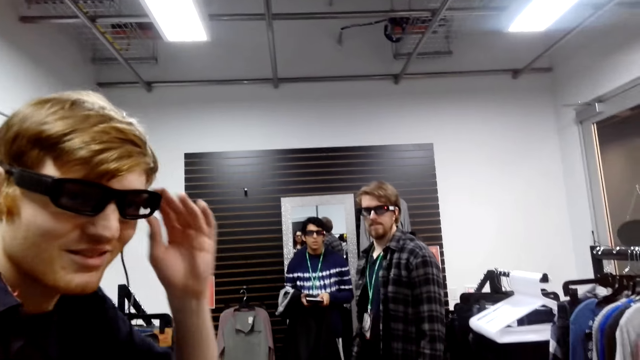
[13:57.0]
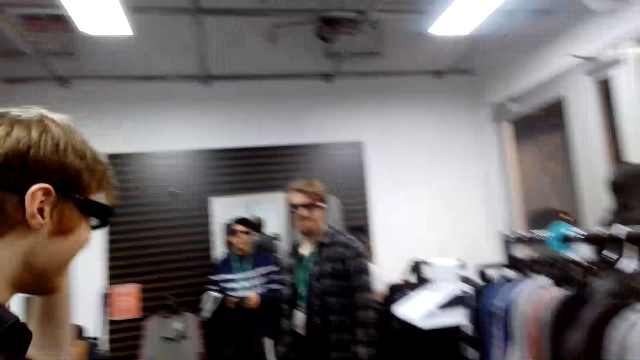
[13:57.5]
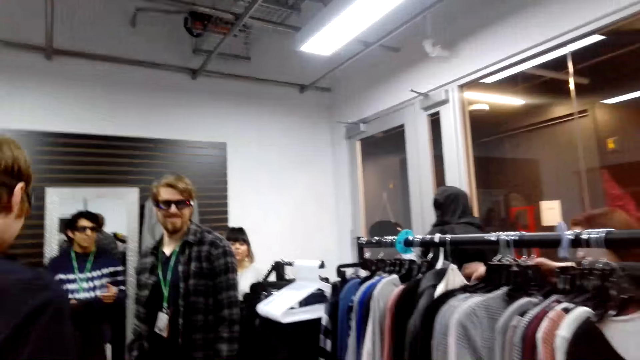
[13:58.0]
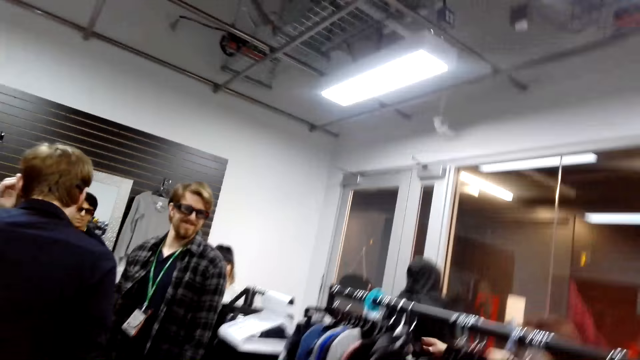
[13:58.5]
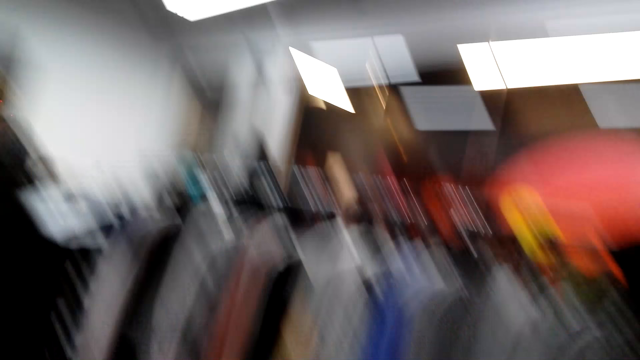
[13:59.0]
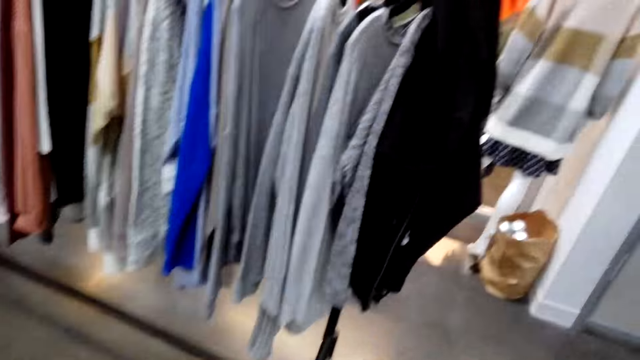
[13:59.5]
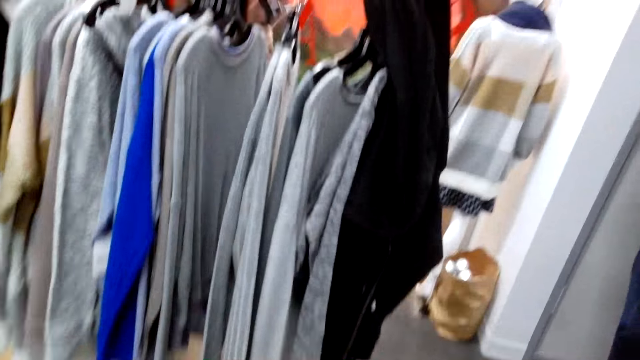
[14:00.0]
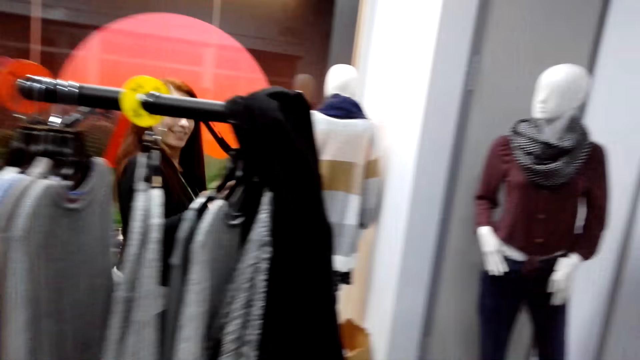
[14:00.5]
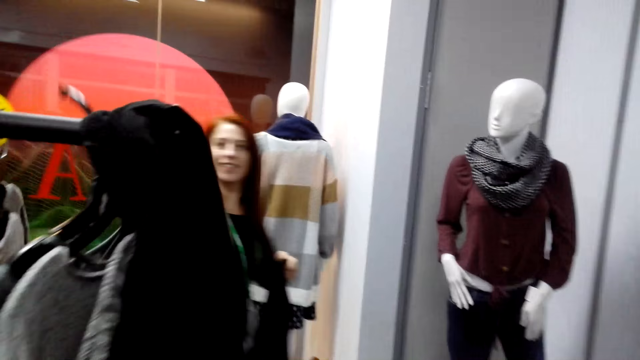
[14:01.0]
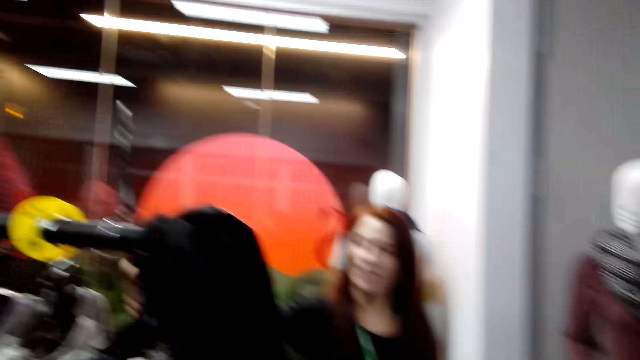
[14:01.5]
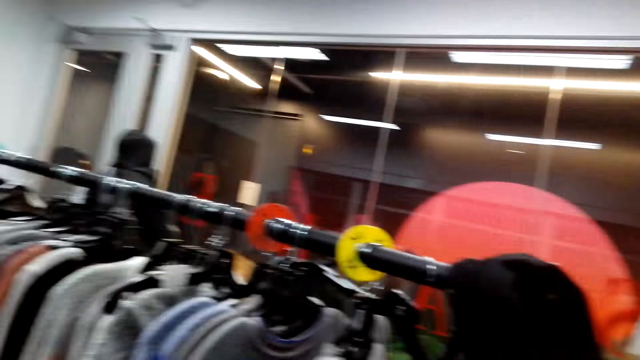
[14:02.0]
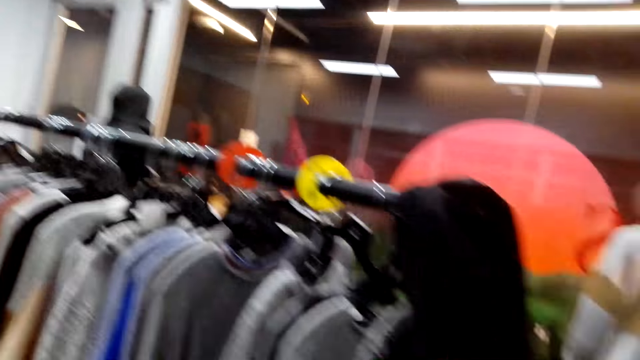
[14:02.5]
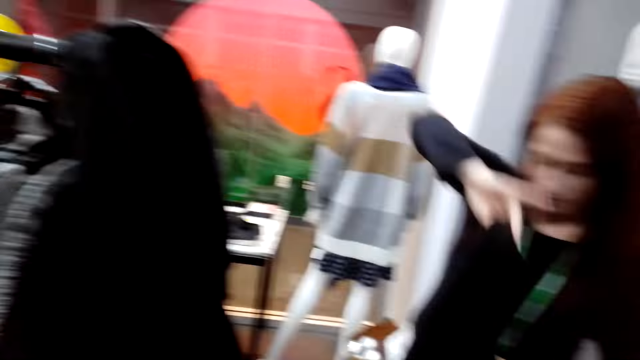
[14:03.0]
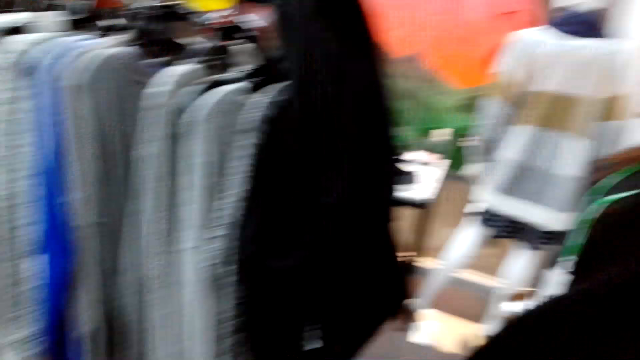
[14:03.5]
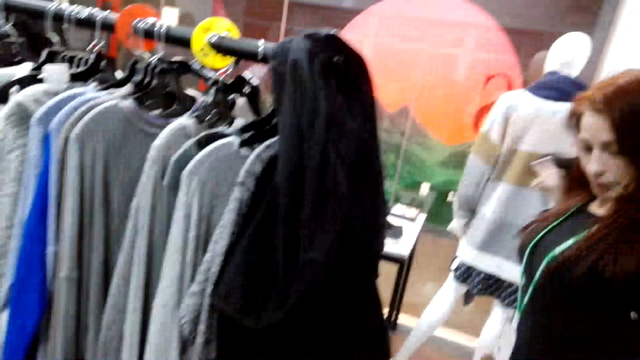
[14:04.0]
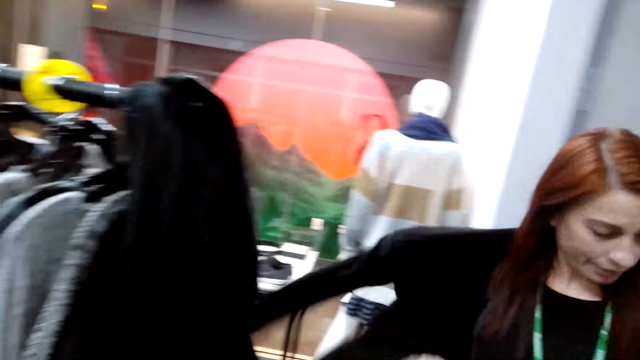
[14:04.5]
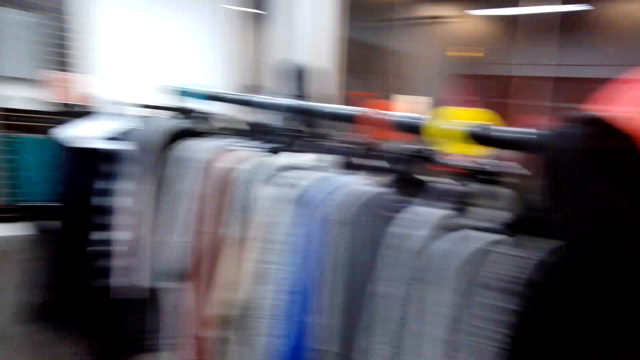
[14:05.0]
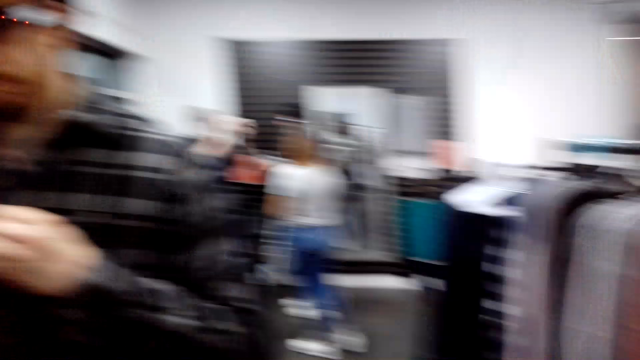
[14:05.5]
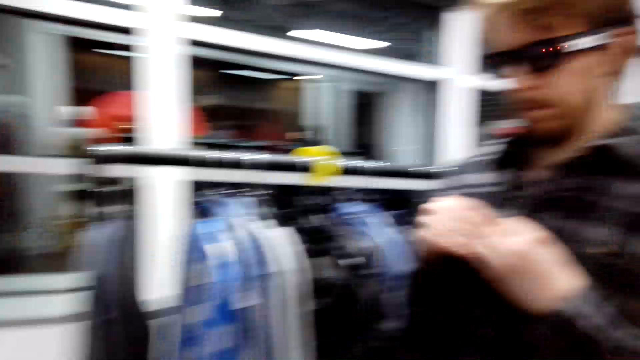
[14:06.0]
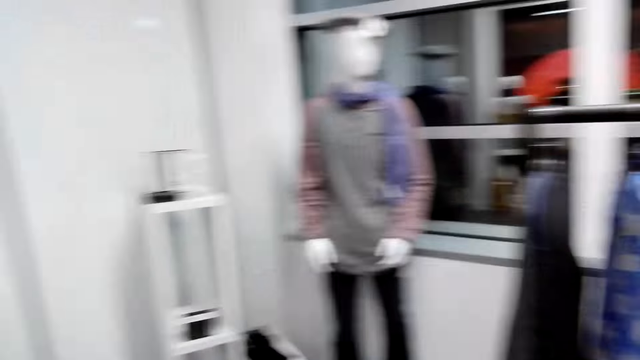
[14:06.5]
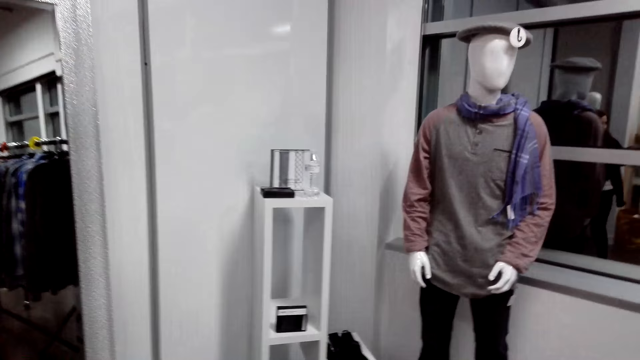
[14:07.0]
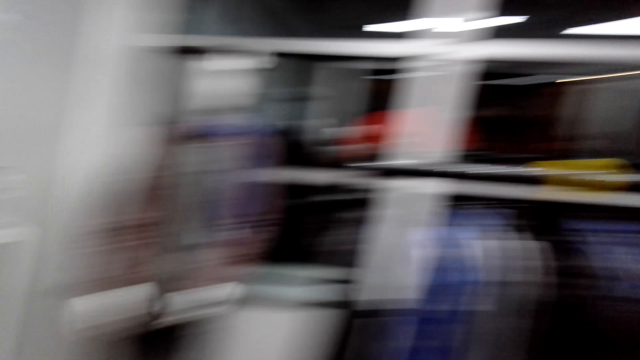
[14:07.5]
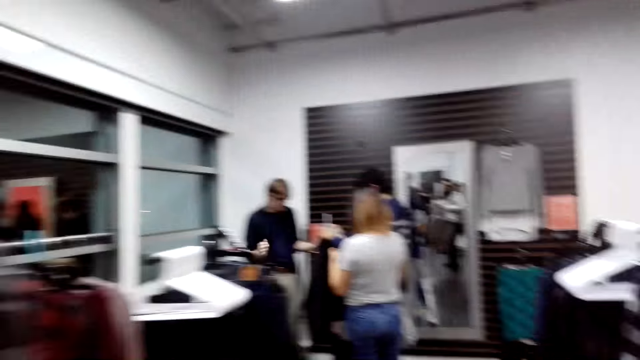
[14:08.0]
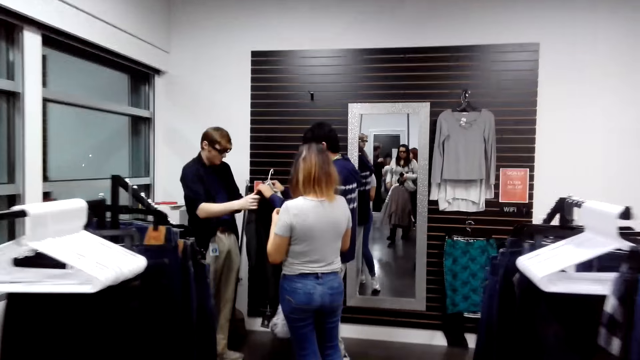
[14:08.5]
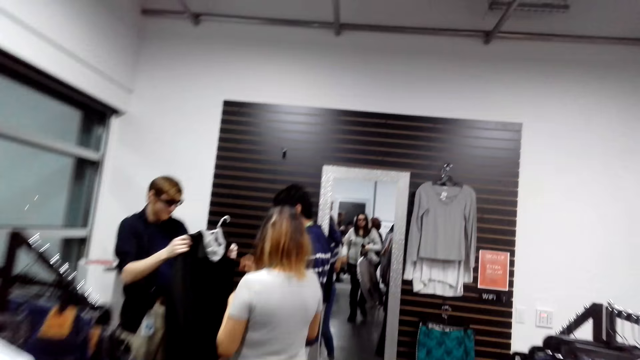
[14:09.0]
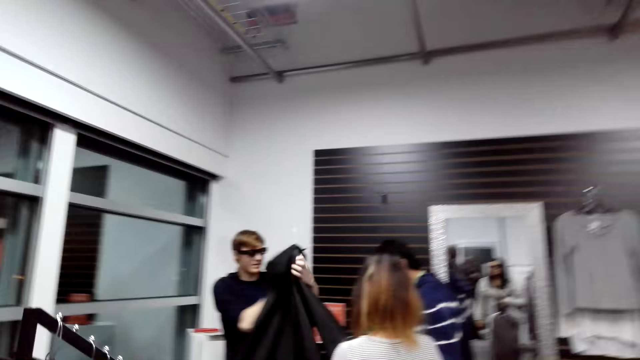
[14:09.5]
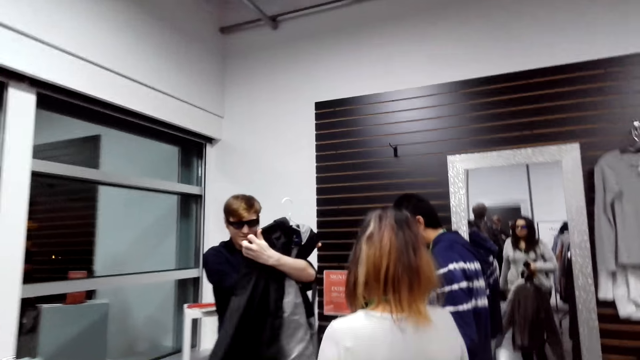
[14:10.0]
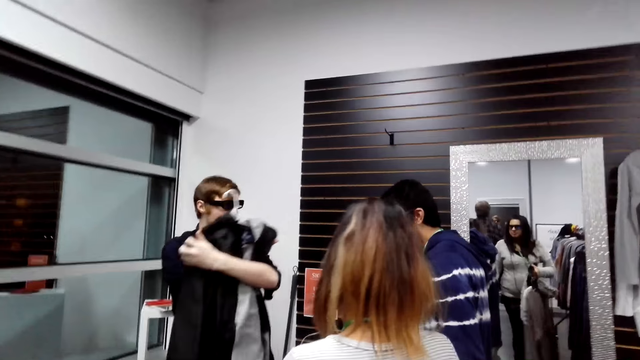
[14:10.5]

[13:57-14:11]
A man touches the glasses, looks around and steps forward. The camera wearer looks around. A lady steps forward. The camera wearer walks around. They look around. The lady moves the hand and steps forward. The camera wearer looks around. Another lady appears. The camera wearer looks around. They look around again. The man passes the cloth to another man. The other man looks at the cloth. He looks at the cloth again.

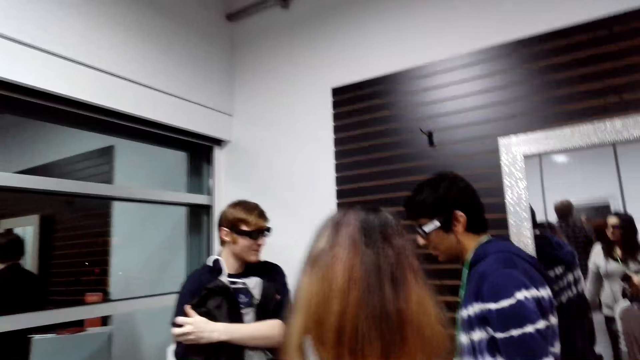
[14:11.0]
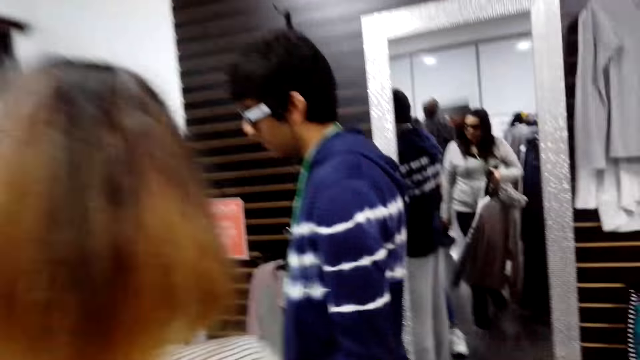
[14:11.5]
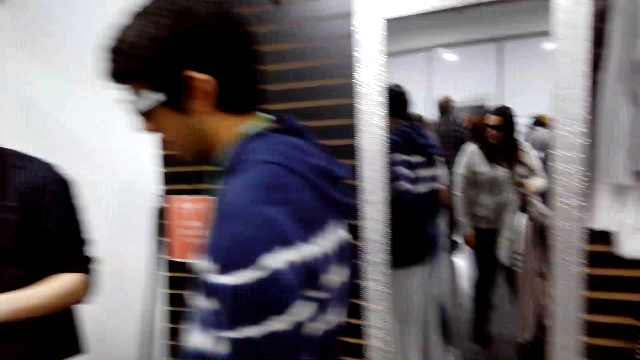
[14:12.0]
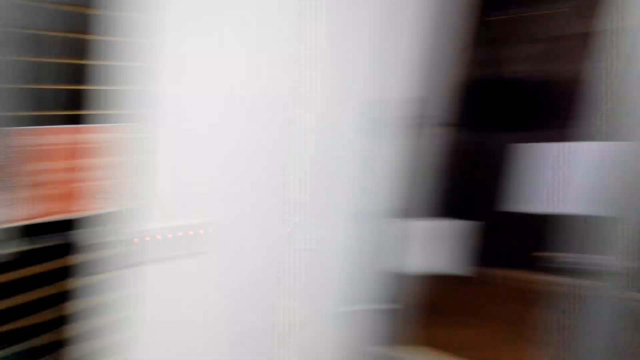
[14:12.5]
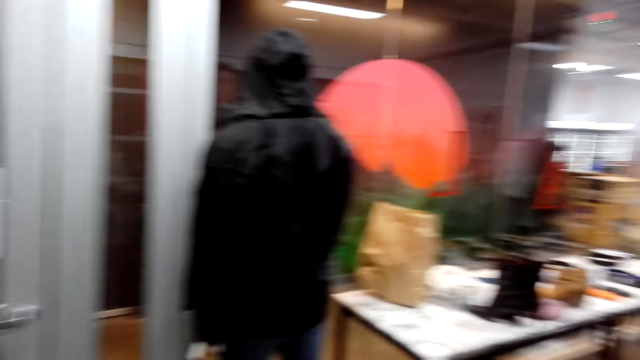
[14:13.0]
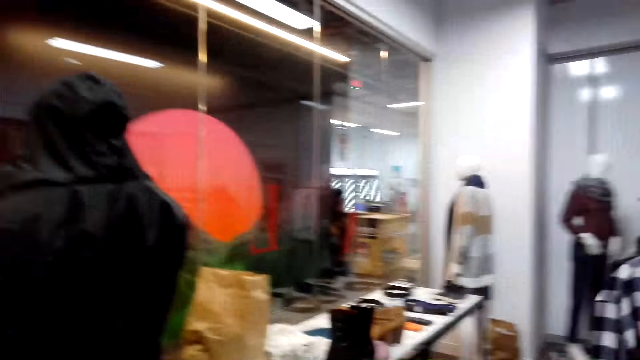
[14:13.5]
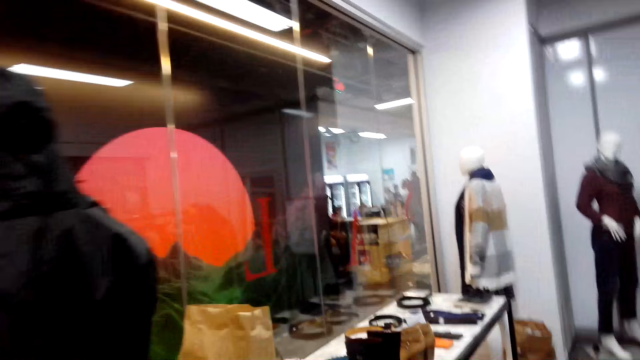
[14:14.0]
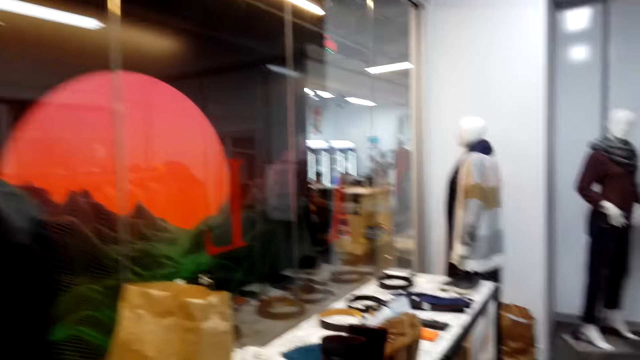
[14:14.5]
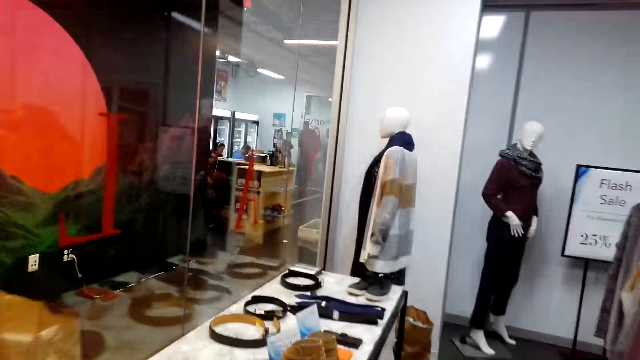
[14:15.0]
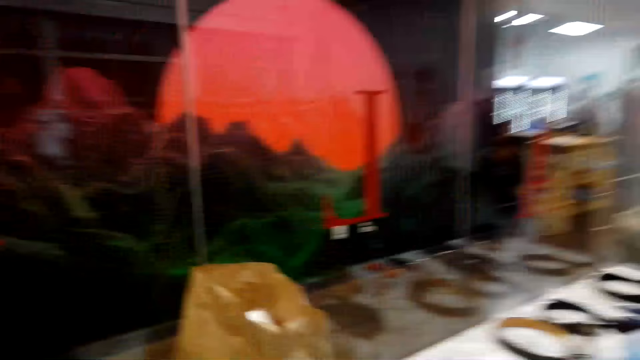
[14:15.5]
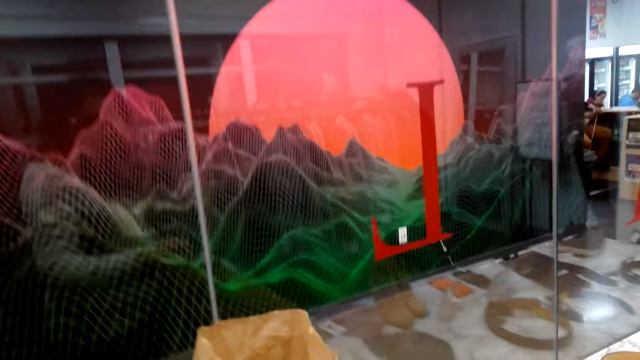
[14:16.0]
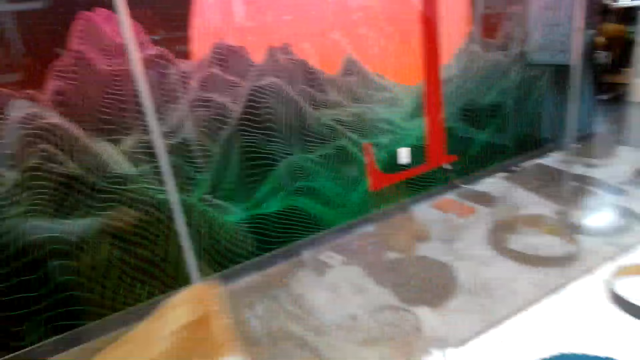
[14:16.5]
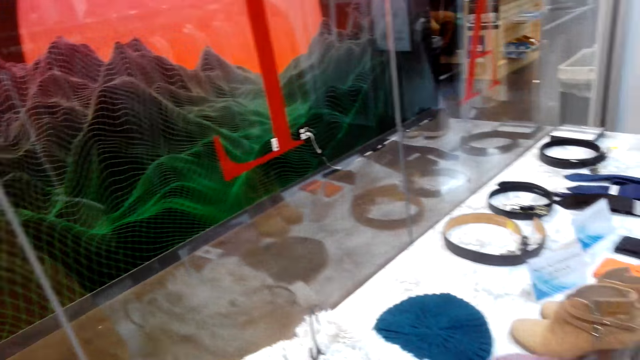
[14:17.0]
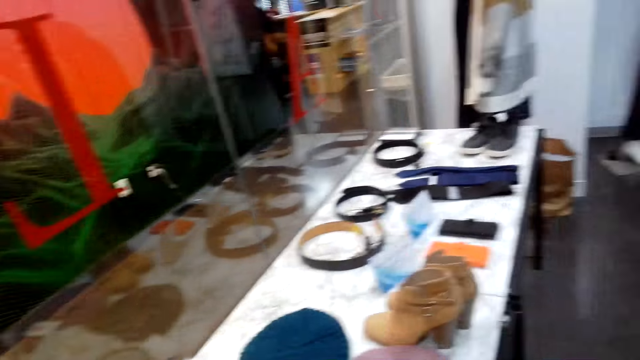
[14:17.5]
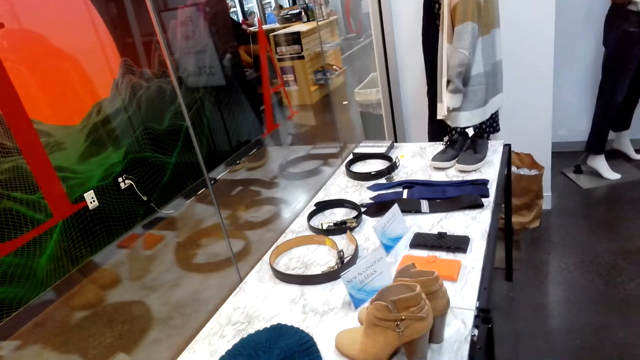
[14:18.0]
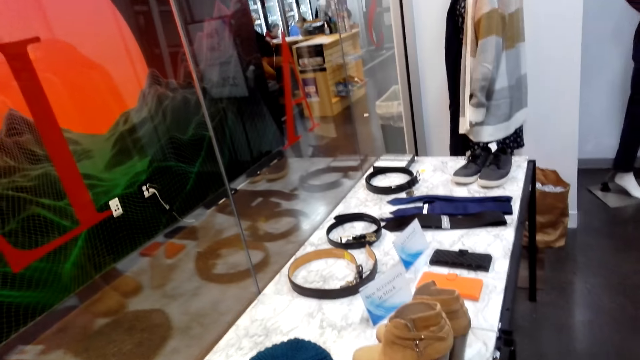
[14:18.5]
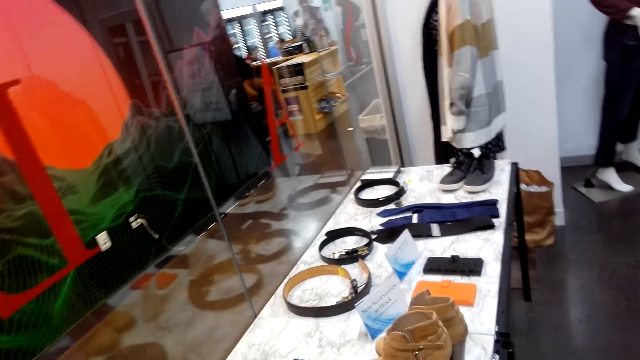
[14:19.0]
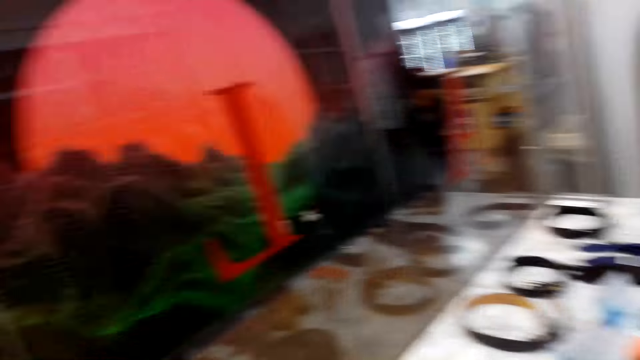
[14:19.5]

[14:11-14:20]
The camera wearer steps forward. They move the envelope. They look at the belts.
